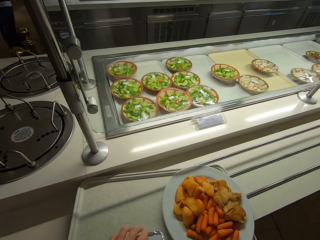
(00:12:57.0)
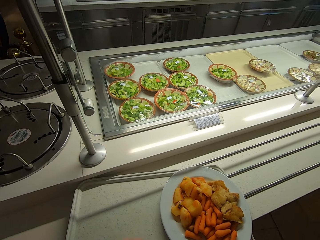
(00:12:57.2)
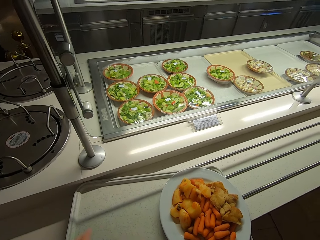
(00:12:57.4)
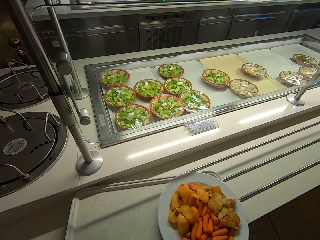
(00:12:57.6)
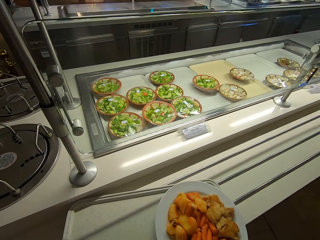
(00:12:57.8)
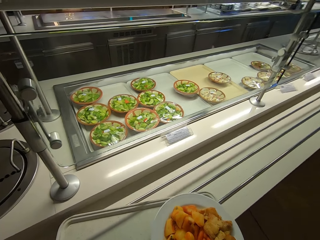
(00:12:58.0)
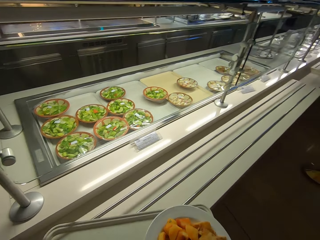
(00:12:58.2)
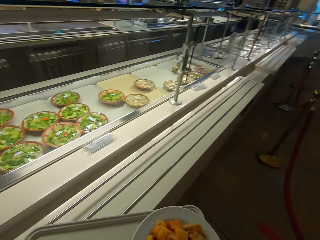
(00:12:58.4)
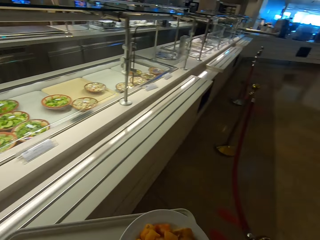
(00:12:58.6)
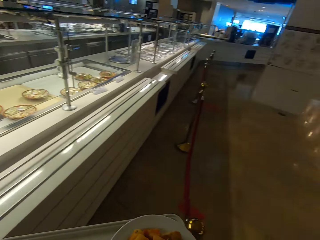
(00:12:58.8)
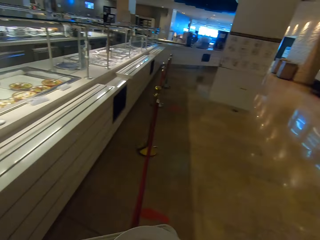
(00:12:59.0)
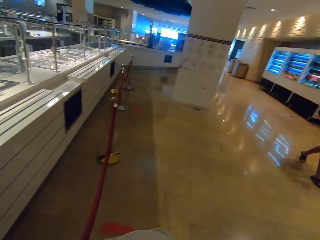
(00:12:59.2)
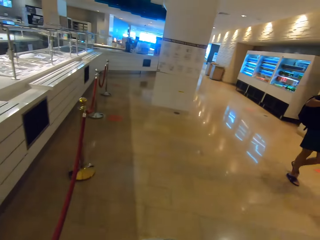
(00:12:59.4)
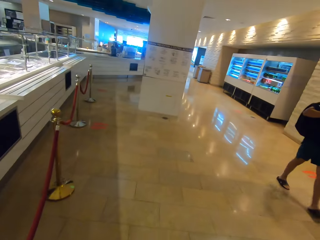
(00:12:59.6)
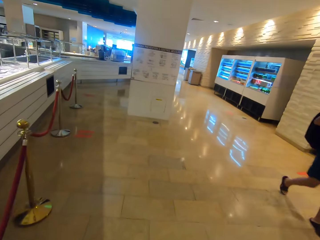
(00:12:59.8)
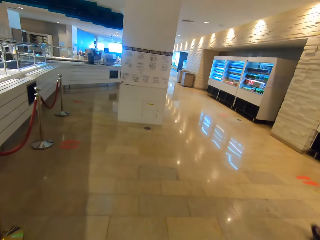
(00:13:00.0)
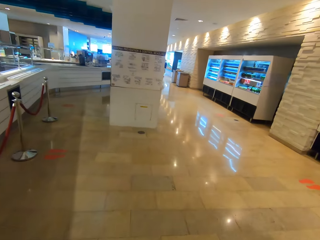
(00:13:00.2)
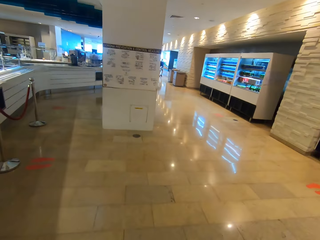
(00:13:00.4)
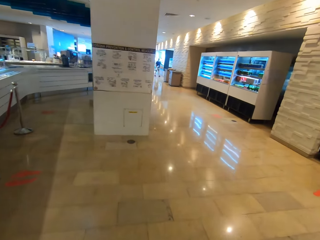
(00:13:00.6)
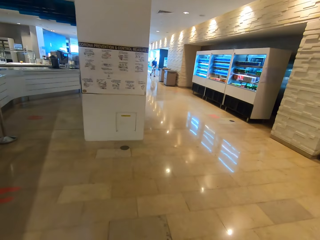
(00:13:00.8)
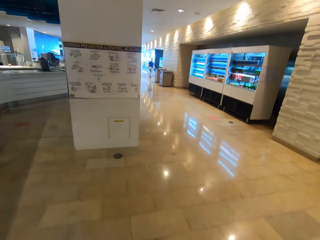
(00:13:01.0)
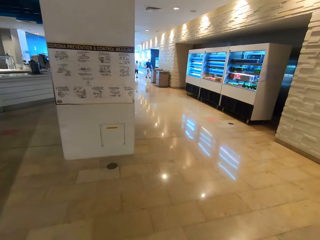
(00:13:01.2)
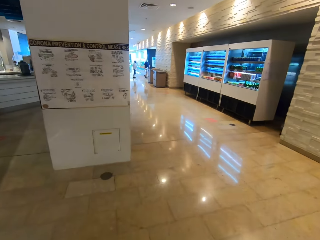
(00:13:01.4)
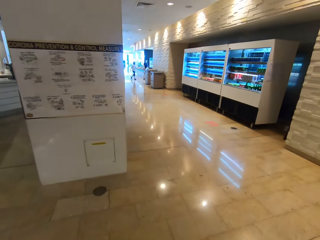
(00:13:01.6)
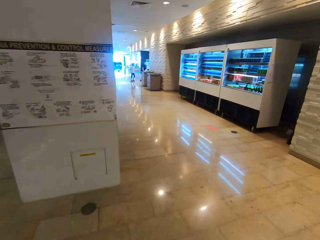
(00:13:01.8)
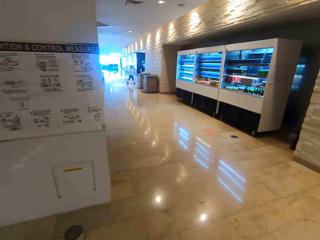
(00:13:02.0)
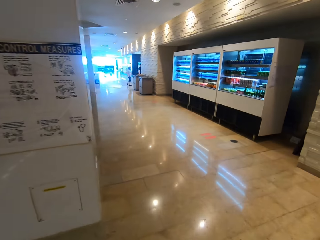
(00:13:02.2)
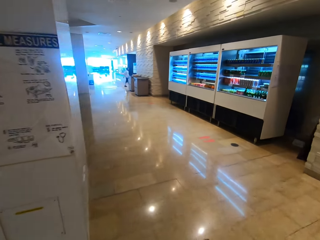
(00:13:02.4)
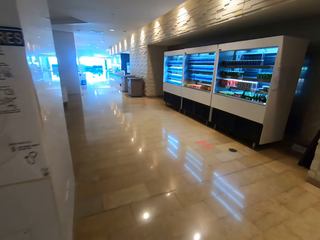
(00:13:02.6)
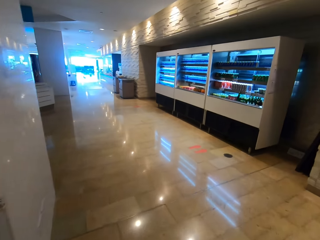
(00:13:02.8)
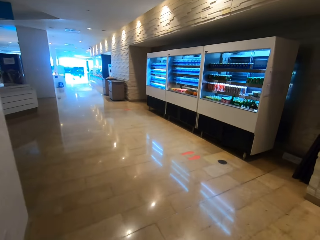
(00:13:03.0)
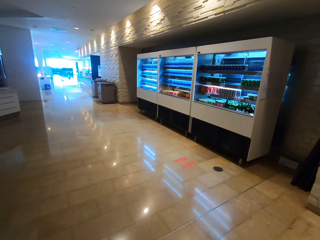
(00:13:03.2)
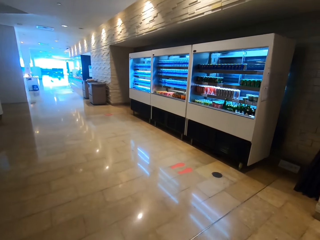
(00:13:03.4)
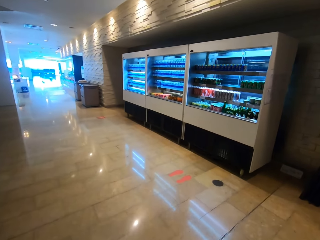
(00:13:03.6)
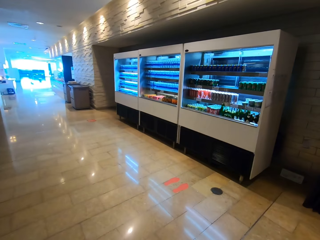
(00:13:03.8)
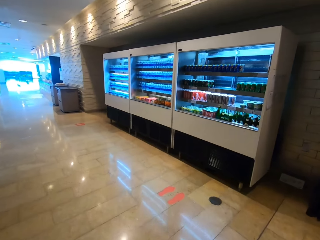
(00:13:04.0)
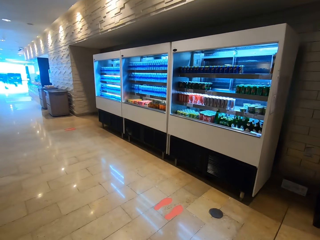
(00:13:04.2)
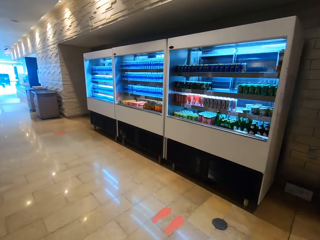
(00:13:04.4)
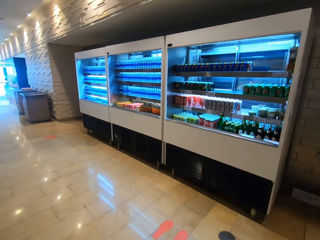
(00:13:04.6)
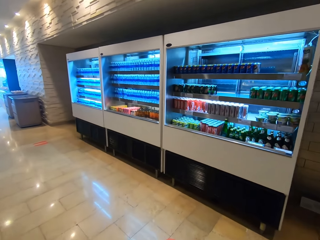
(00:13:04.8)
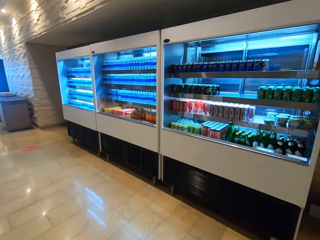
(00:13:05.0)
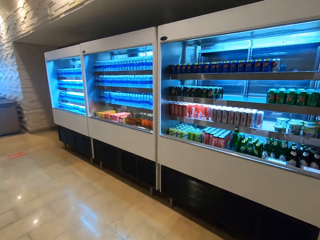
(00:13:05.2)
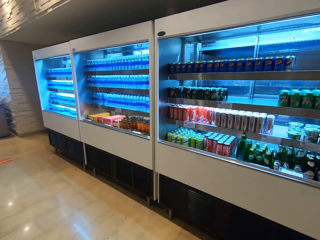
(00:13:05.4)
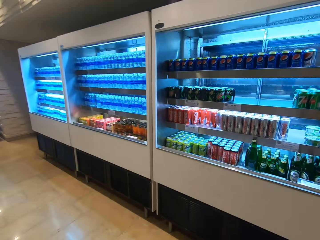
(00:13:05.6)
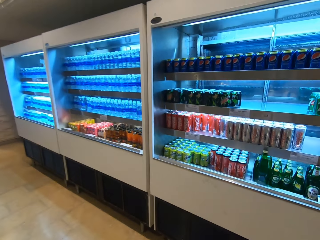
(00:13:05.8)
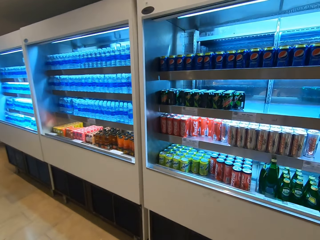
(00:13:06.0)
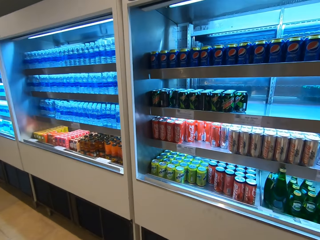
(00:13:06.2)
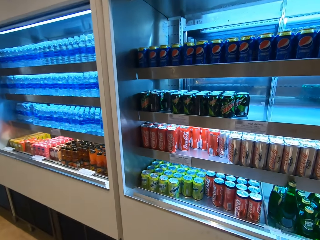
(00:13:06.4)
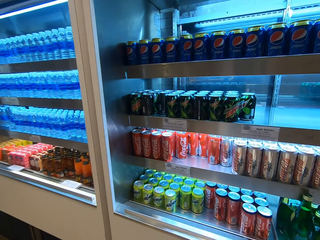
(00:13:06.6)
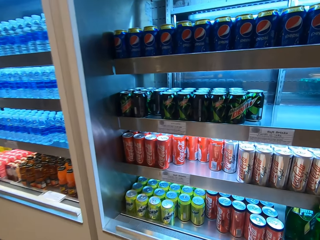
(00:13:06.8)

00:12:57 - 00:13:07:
The camera wearer picks up a tray. They carry the food tray. They walk towards the drinks area.

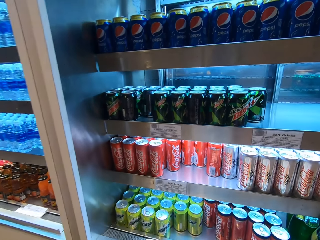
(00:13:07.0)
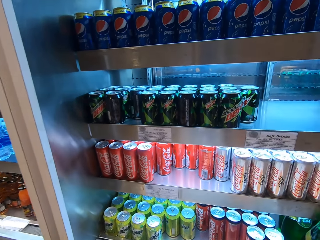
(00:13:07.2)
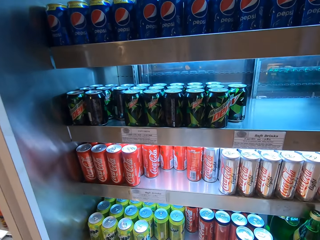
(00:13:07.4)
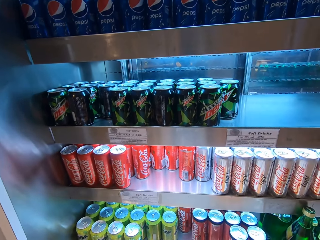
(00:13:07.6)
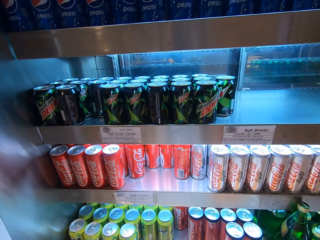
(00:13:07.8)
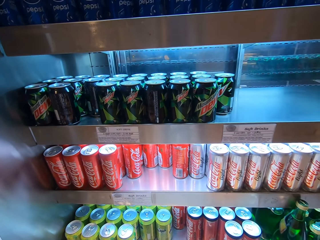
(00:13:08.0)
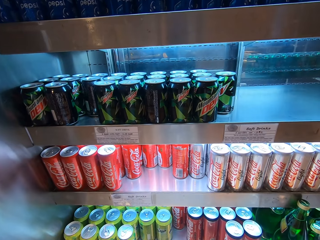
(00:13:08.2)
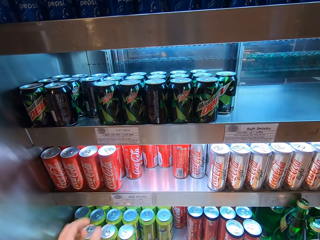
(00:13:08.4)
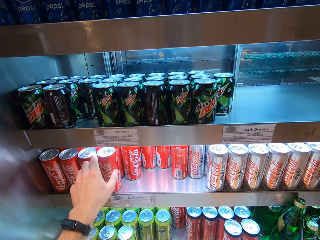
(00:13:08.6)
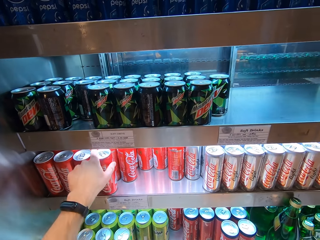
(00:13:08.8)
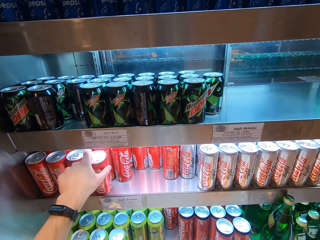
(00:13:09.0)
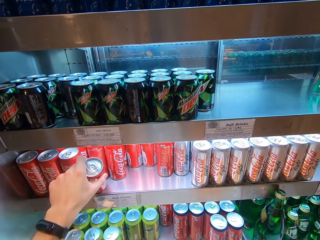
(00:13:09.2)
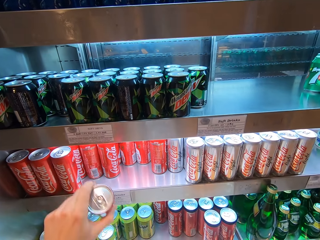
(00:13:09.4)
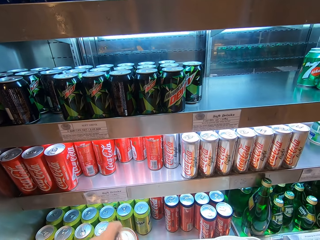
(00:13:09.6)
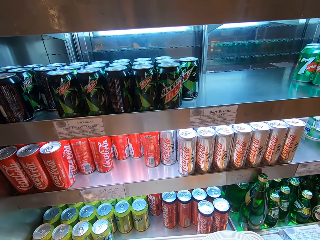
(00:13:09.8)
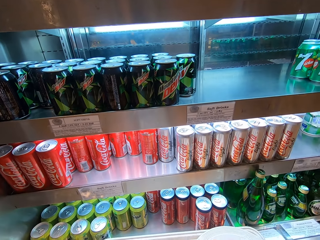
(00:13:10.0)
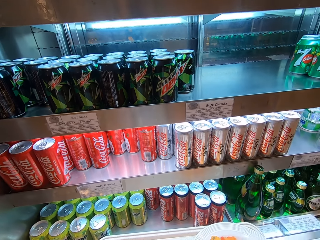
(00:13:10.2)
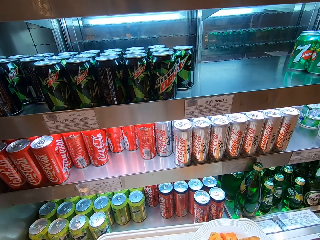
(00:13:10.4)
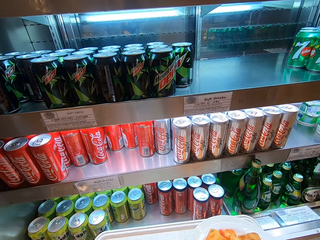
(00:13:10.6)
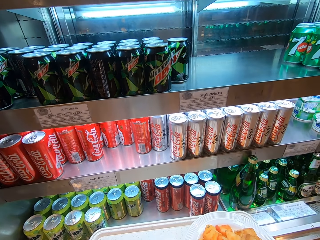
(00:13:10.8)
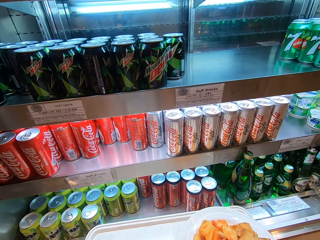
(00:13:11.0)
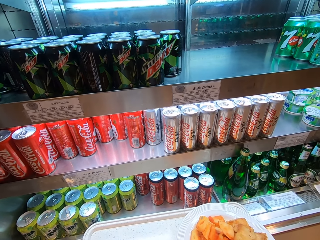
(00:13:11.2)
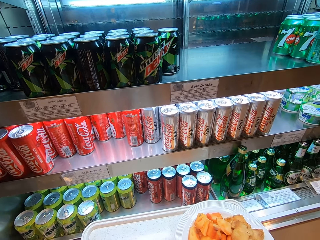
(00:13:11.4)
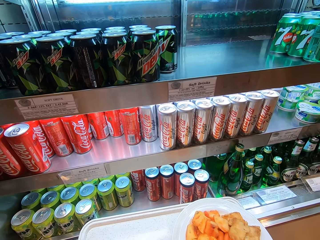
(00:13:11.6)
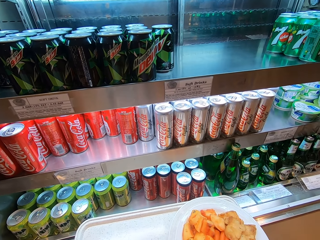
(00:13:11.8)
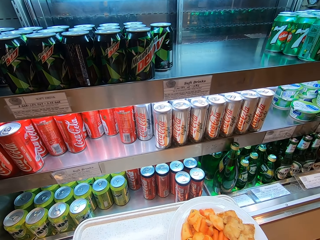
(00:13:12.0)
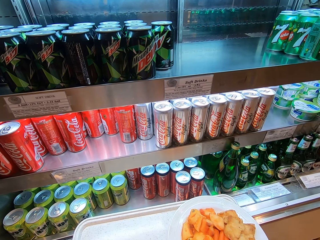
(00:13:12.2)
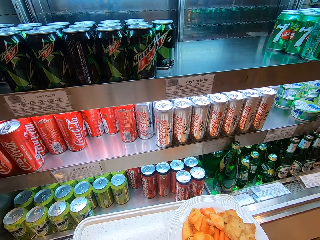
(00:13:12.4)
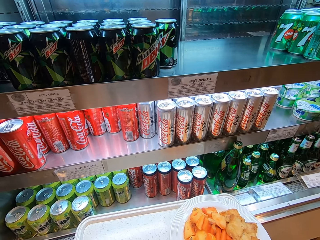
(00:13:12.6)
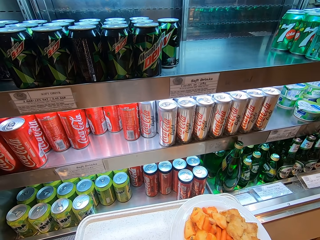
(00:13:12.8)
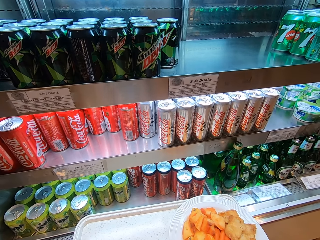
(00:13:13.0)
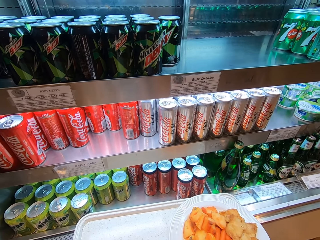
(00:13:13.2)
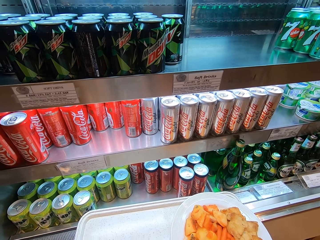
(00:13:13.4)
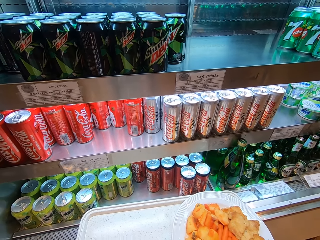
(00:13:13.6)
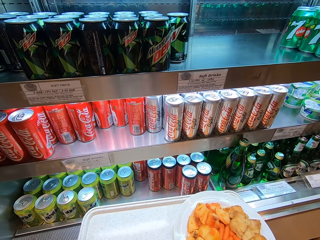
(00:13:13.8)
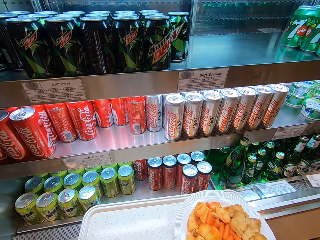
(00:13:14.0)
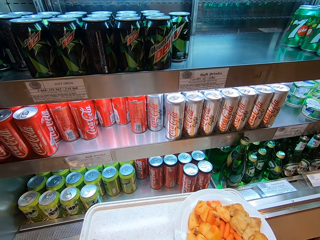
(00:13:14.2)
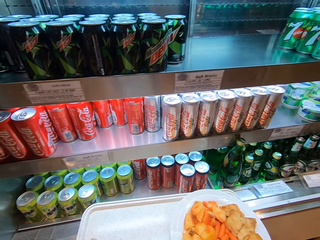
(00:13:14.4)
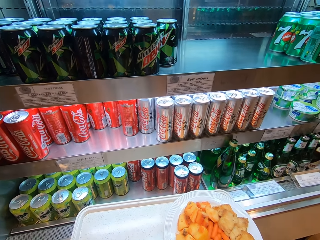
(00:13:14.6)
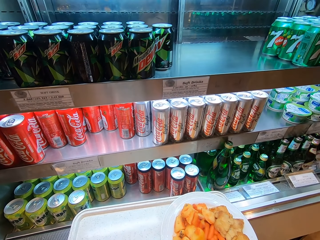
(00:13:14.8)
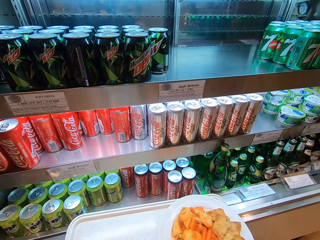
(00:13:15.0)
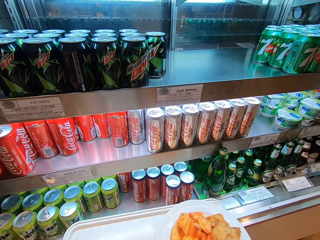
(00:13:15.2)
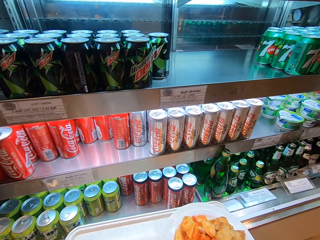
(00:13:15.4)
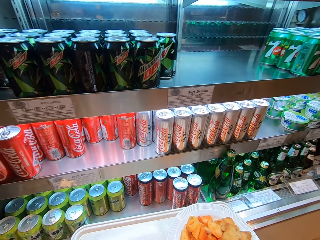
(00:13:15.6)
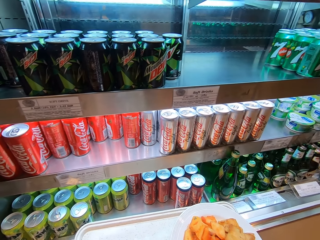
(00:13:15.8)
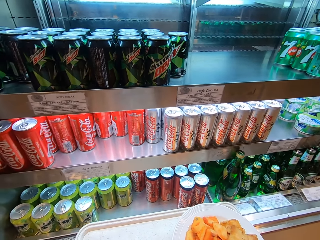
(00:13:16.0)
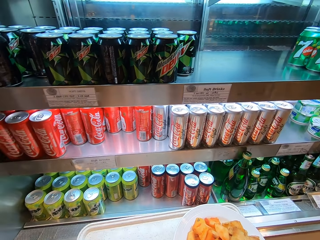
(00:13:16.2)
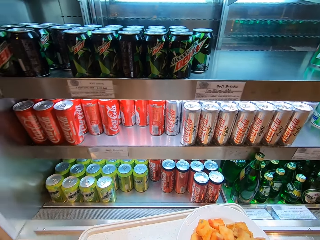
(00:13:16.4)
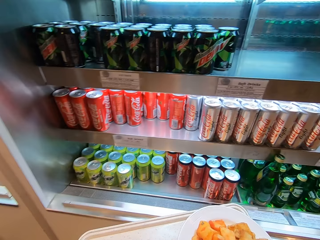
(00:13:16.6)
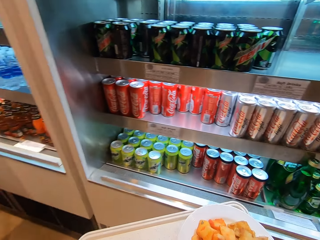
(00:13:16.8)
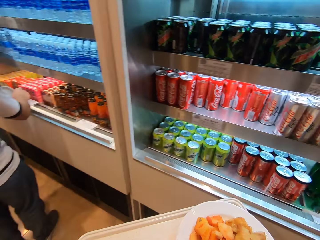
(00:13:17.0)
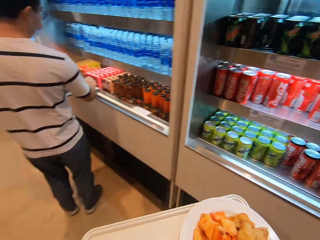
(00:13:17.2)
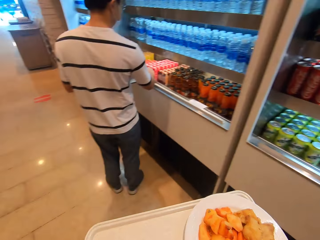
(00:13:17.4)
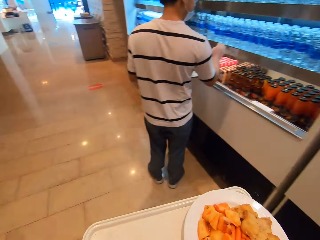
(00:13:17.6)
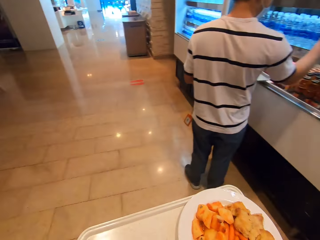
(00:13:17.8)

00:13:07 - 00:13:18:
The camera wearer stares at the drinks. They stop at the drinks area. They pick up a Coca-Cola can. They put the Coca-Cola can on the tray. They stare at the drinks. They stop for a while. They walk in a room.
